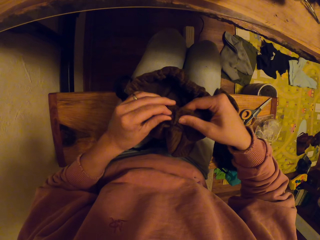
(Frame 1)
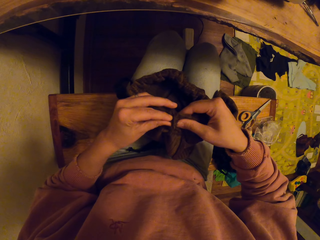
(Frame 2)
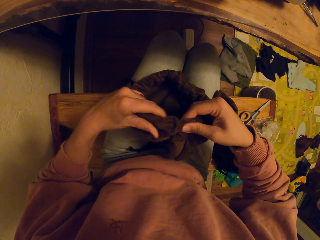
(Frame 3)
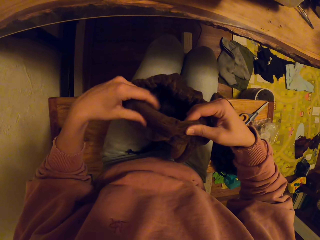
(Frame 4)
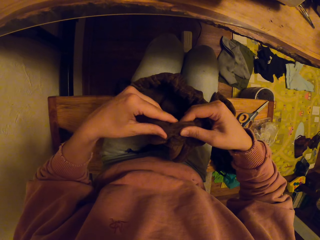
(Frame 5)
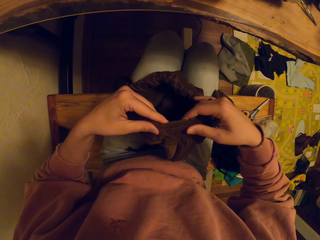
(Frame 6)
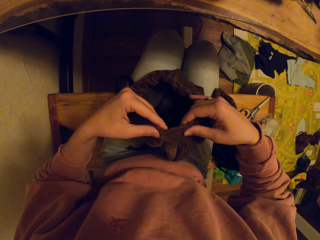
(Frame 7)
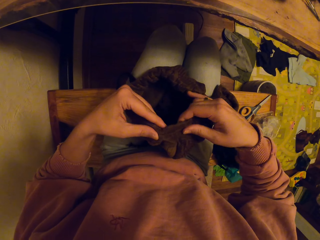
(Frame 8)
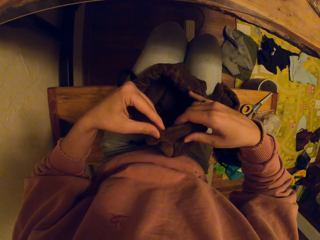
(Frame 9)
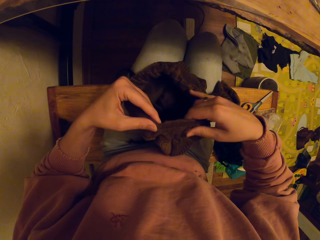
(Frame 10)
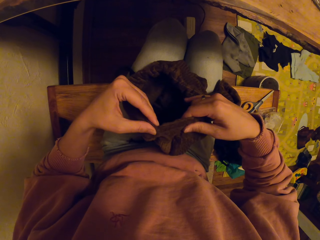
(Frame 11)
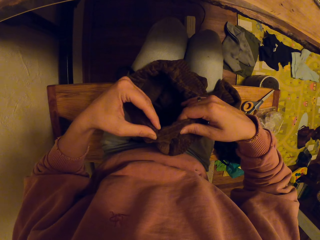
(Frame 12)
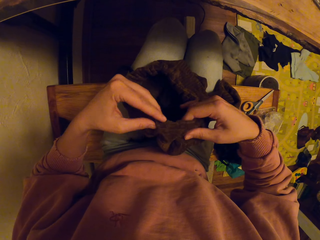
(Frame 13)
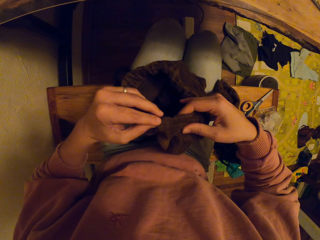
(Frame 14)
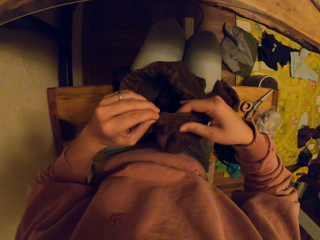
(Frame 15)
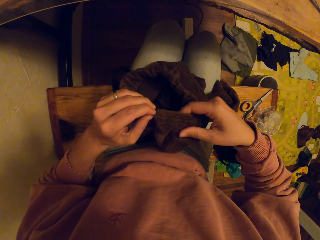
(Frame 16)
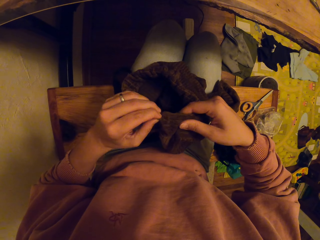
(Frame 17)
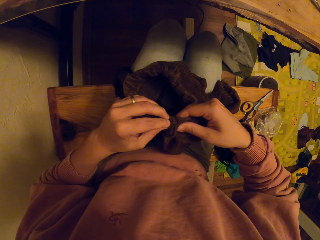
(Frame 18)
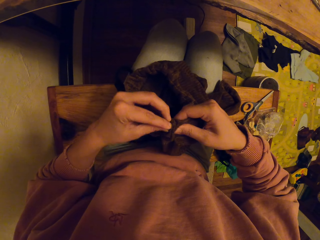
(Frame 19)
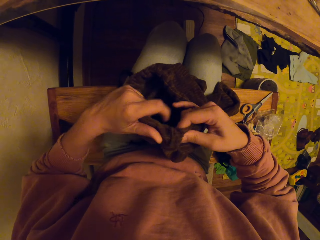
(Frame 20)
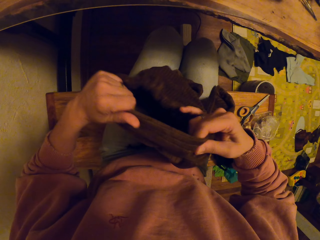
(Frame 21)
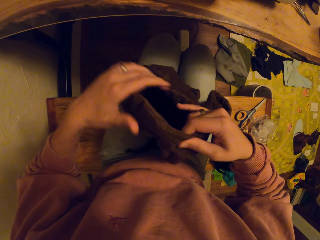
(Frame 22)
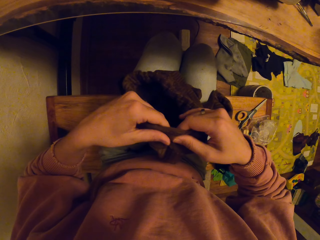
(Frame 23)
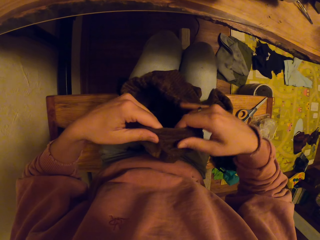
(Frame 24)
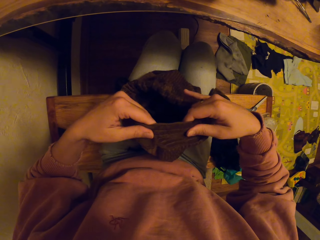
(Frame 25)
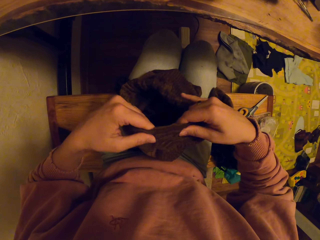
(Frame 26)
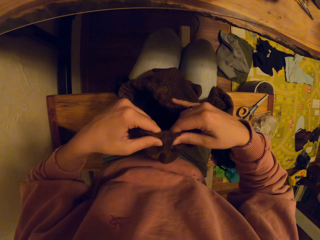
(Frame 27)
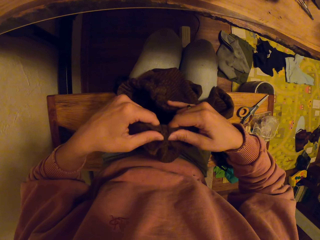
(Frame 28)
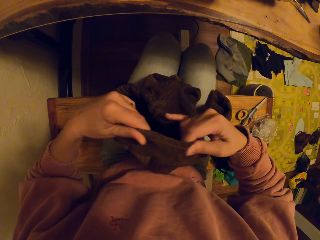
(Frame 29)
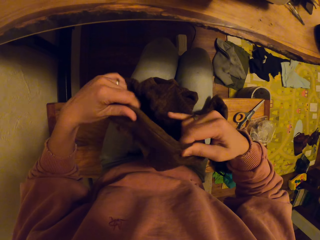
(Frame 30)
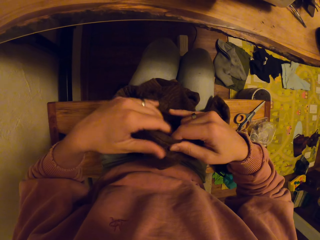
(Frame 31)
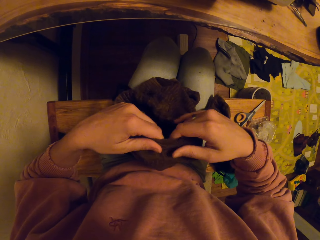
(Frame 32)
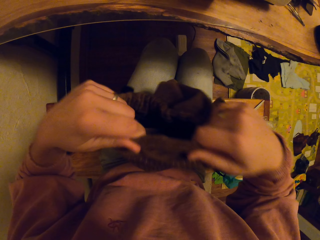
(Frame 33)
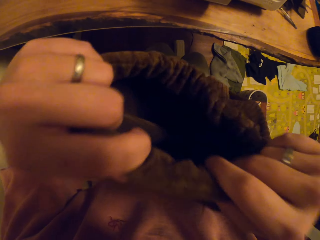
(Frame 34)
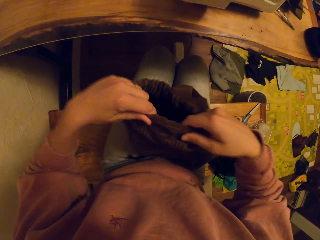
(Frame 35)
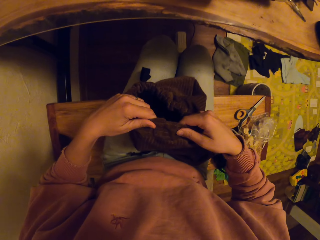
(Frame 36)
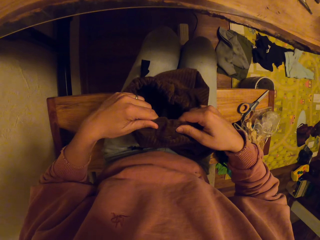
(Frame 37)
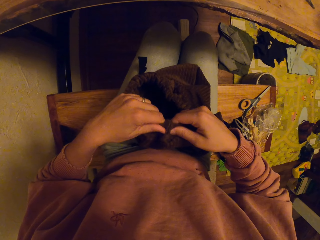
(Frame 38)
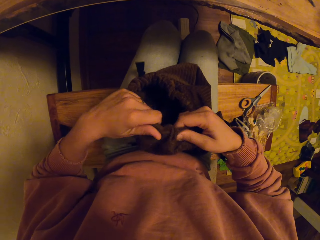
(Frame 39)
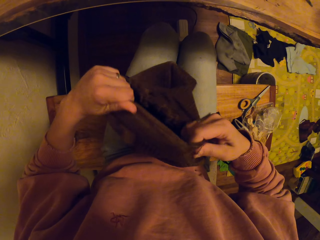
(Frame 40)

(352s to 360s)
The camera wearer spins the cloth round.

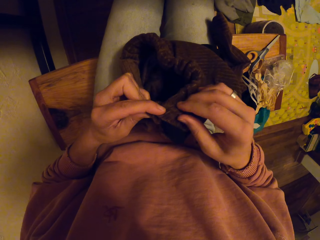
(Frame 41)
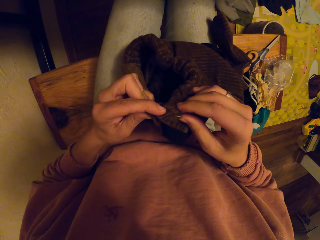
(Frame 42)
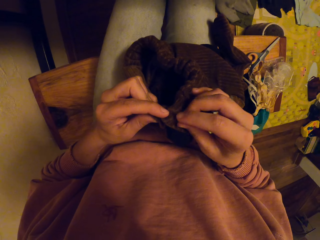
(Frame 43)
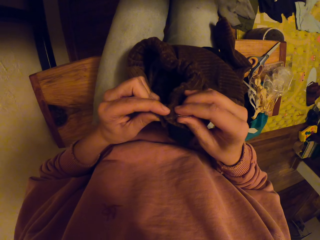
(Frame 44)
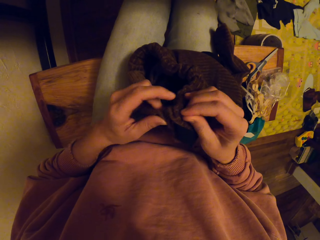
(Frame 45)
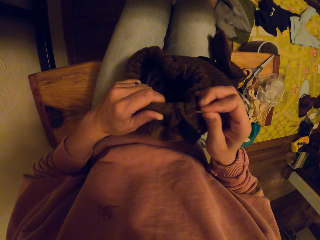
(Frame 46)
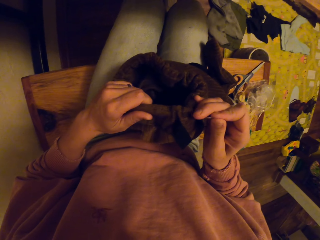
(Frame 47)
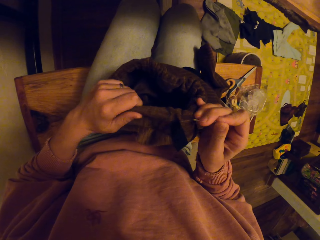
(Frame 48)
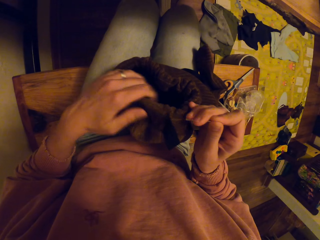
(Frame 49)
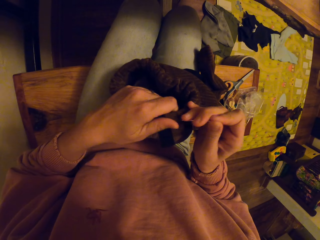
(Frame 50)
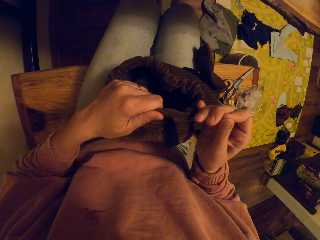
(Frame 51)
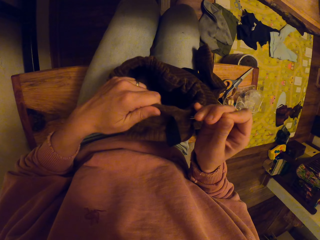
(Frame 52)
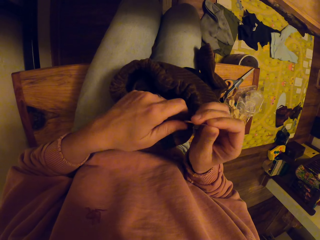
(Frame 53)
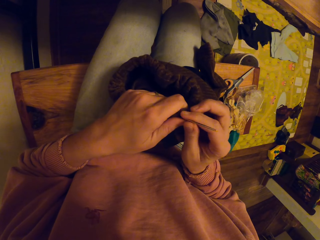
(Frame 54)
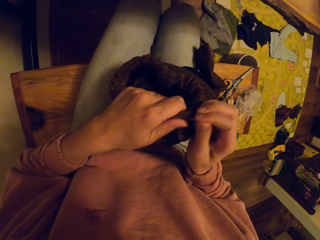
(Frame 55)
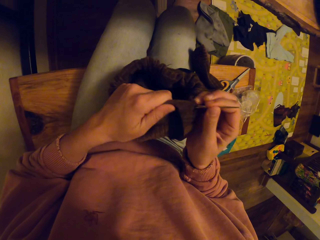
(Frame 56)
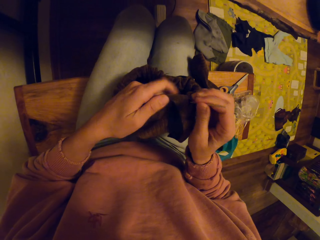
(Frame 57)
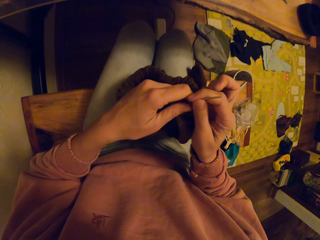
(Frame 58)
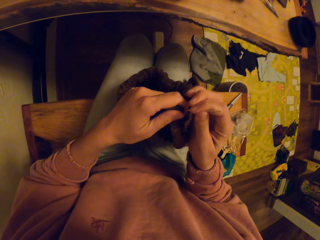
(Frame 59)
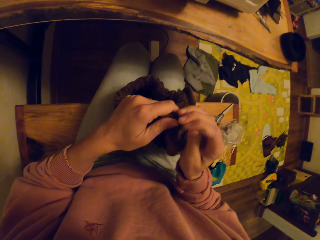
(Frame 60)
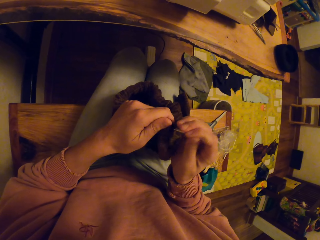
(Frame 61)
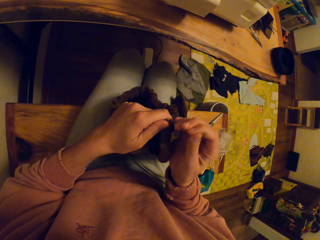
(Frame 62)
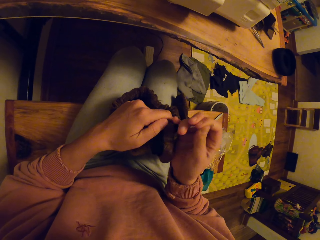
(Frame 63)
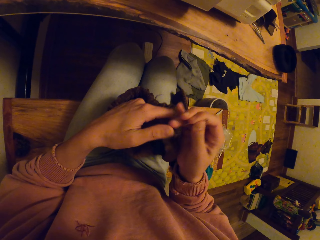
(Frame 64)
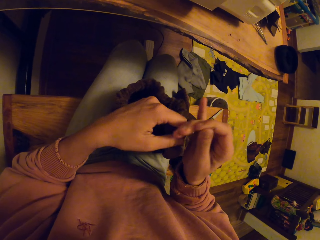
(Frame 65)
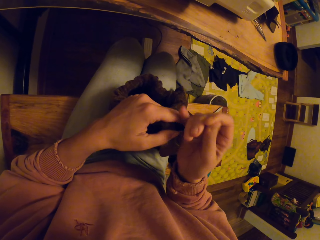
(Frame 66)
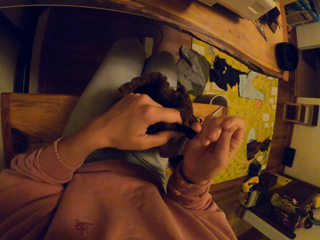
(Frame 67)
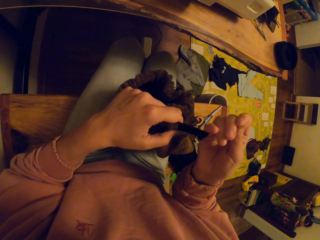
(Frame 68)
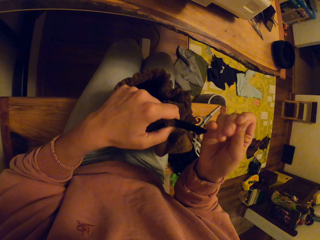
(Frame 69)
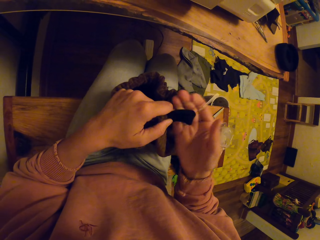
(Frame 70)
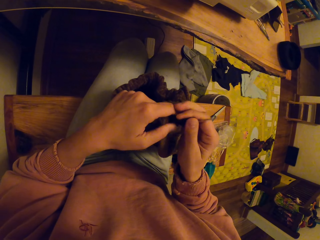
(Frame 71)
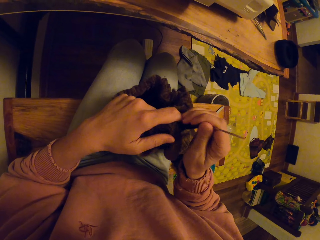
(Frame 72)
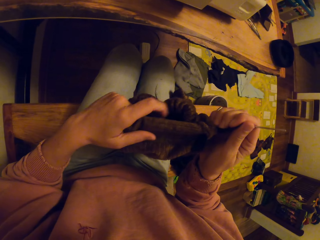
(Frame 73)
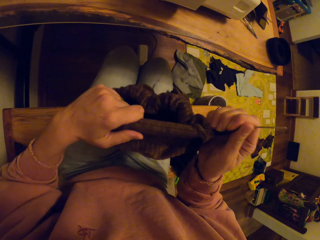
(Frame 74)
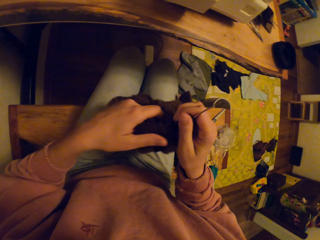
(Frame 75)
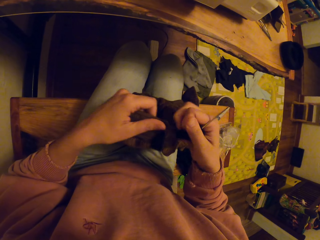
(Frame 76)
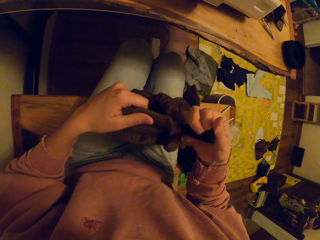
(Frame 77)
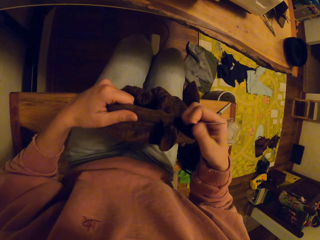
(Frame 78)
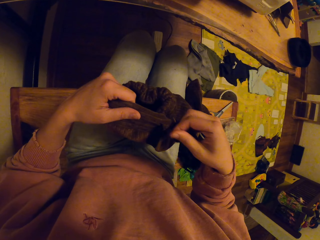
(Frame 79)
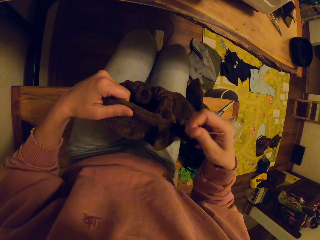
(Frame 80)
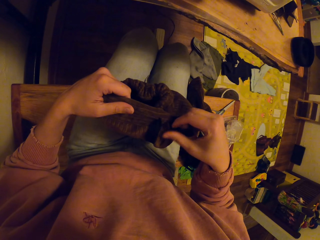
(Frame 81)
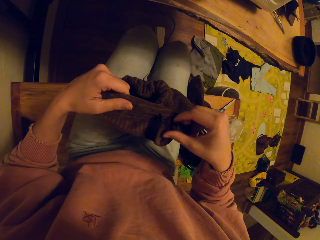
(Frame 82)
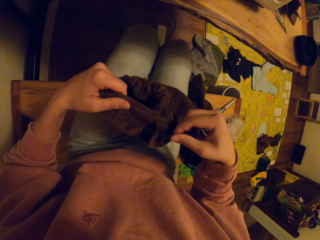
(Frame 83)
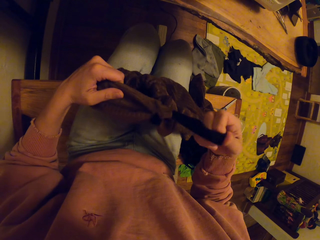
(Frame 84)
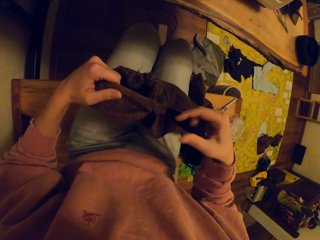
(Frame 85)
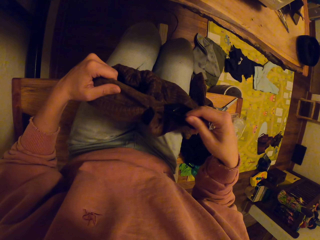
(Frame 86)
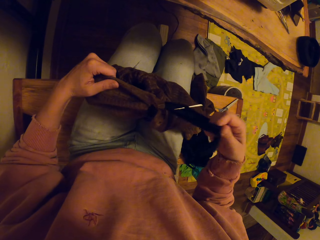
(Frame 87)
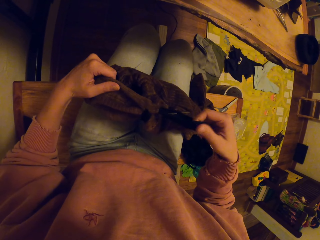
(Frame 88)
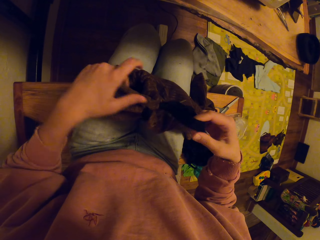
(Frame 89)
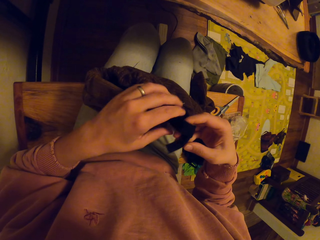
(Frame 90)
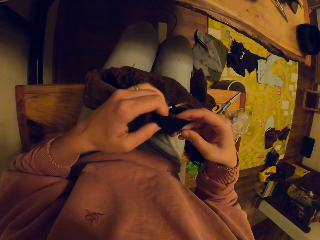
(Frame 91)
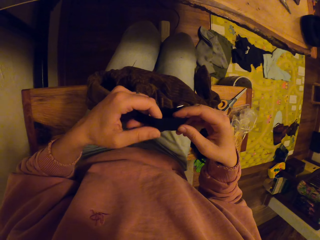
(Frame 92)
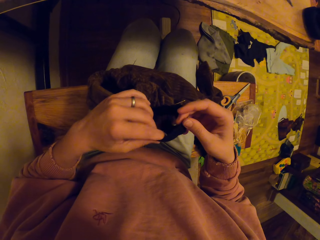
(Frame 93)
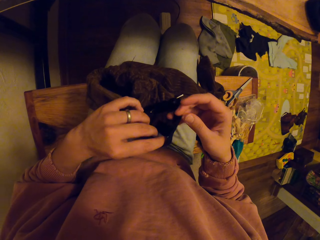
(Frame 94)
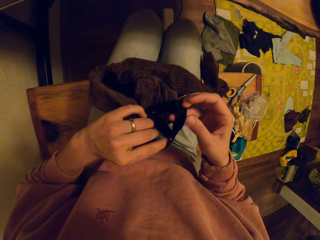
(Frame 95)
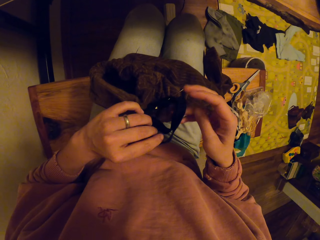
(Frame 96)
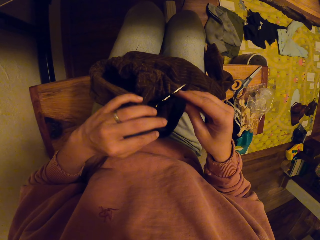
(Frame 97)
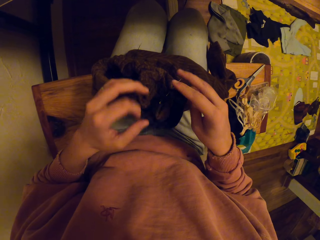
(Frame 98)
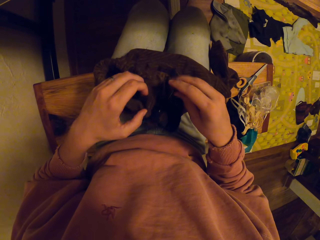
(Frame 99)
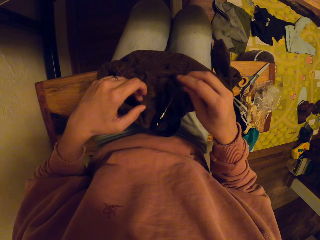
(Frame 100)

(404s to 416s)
The camera wearer pulls the needle out. They pull the cloth string.

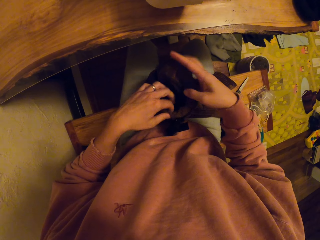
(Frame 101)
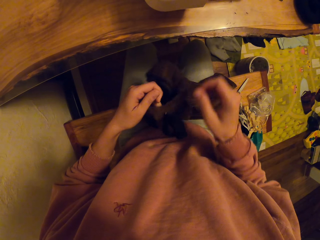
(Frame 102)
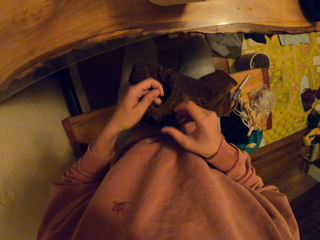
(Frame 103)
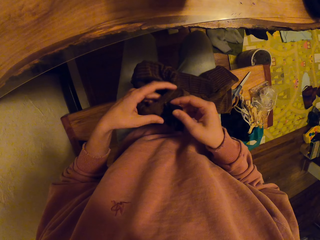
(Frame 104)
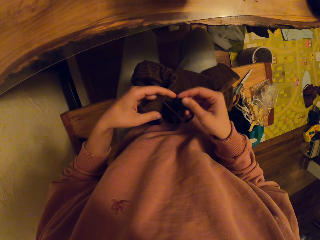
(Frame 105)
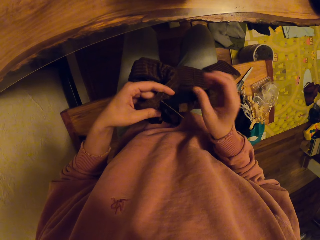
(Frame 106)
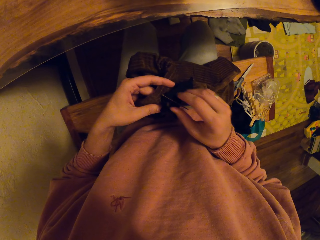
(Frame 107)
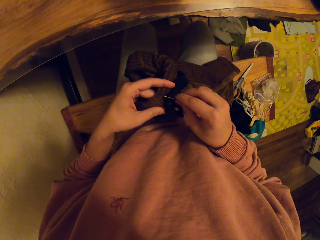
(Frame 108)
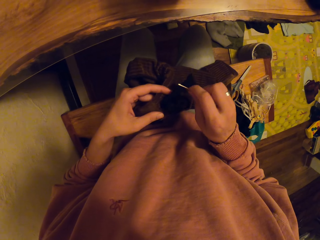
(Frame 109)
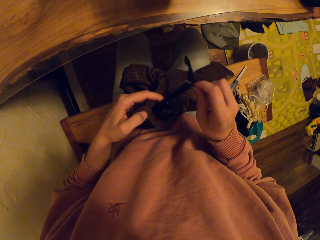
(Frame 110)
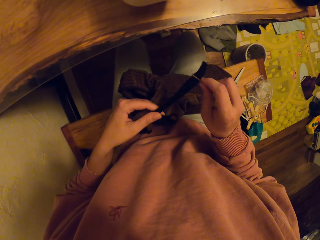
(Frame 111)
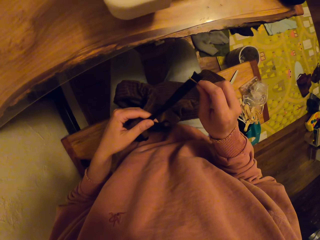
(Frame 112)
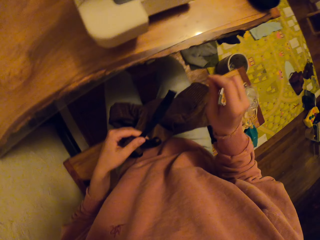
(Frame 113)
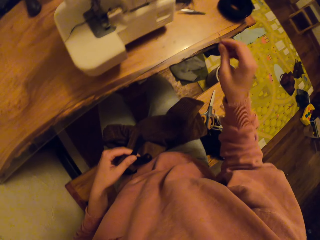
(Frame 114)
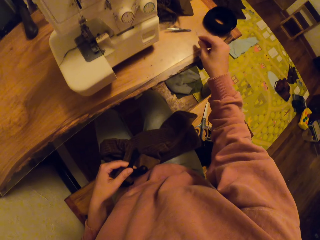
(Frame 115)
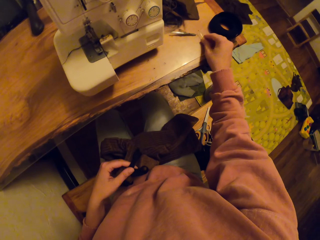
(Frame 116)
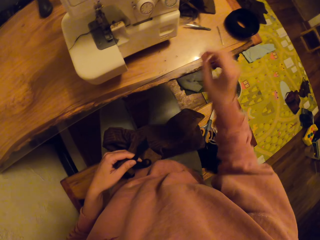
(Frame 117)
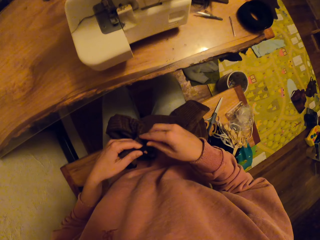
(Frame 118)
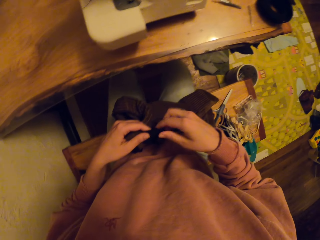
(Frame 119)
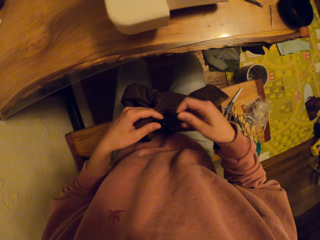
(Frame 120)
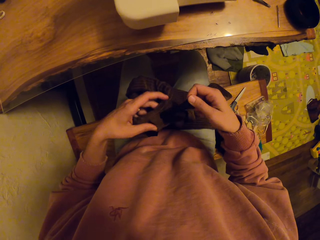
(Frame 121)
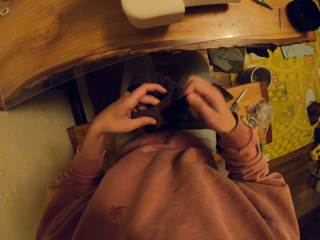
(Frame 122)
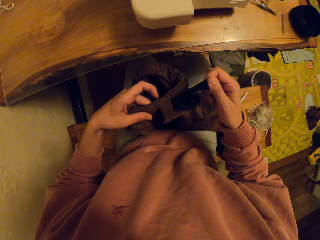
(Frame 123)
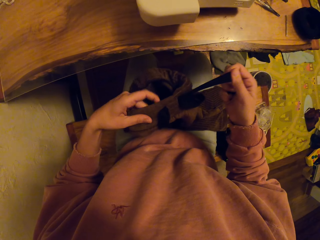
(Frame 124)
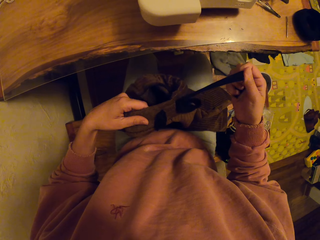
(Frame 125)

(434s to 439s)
The camera wearer removes the needle from the trouser. They place the needle on the table.
